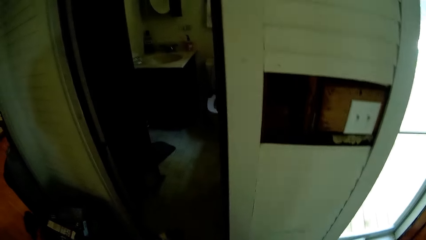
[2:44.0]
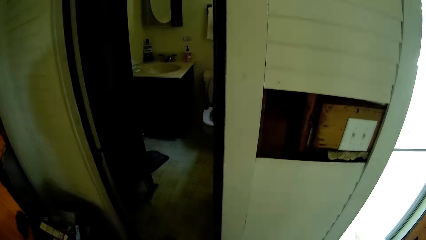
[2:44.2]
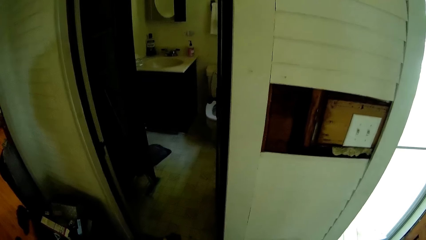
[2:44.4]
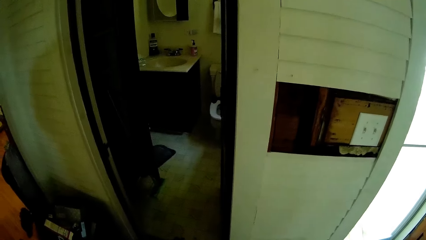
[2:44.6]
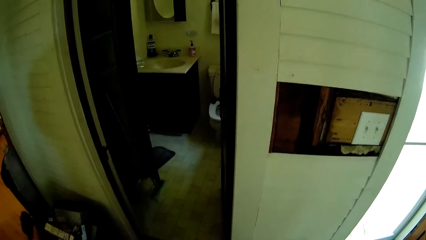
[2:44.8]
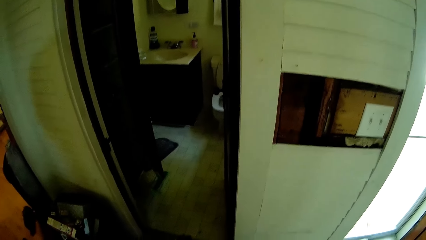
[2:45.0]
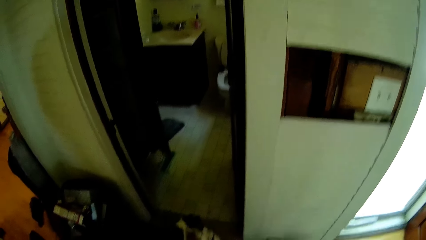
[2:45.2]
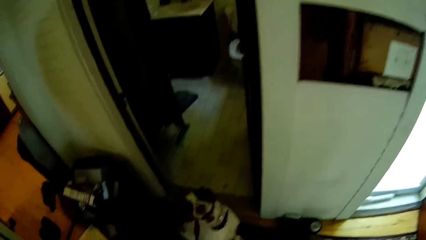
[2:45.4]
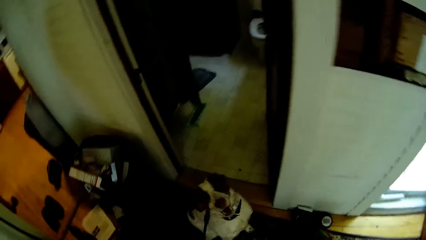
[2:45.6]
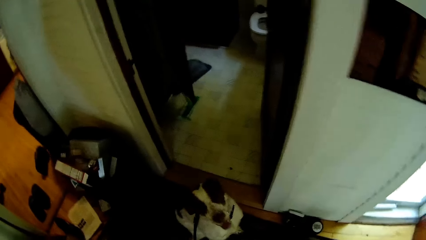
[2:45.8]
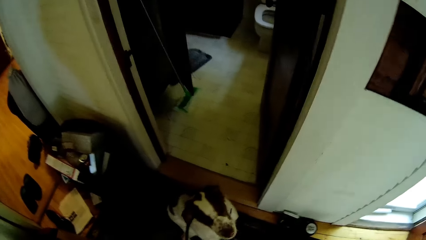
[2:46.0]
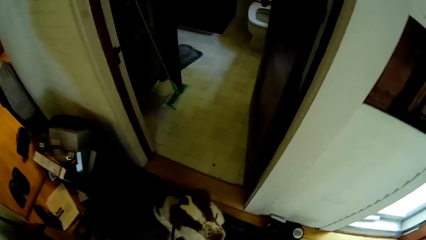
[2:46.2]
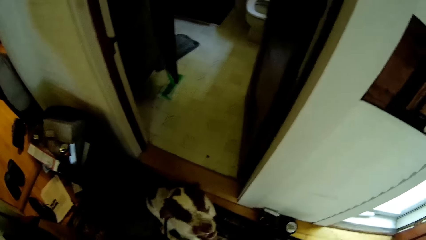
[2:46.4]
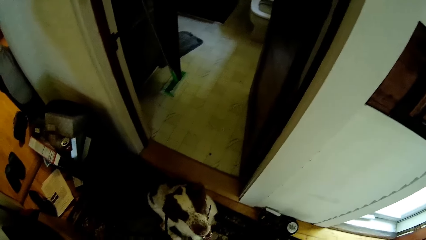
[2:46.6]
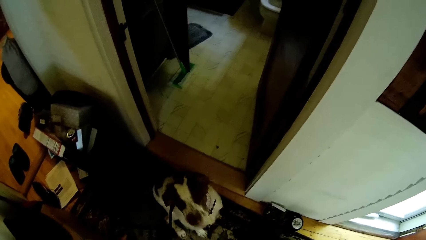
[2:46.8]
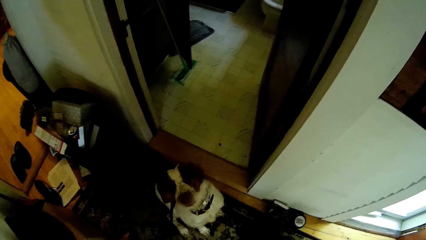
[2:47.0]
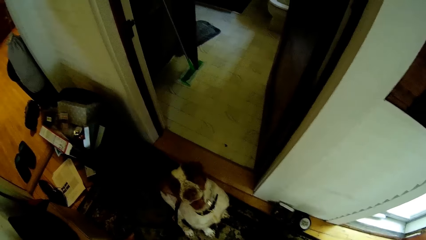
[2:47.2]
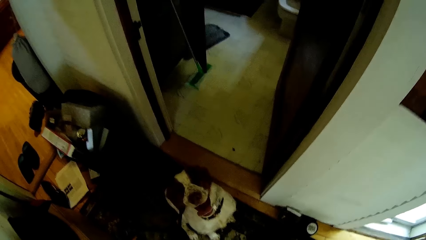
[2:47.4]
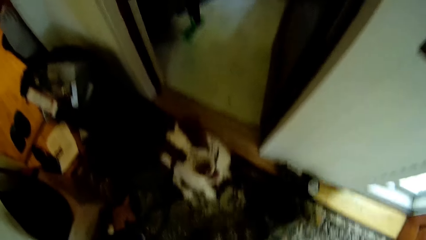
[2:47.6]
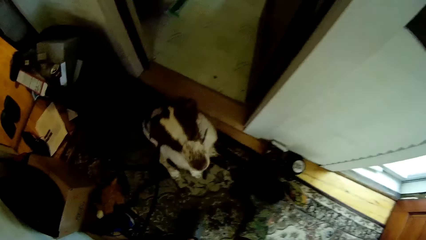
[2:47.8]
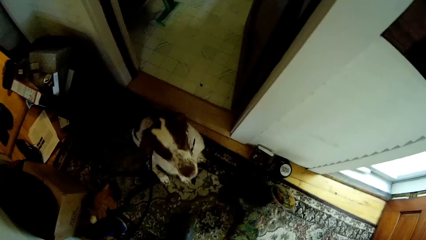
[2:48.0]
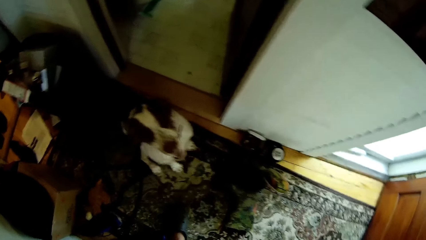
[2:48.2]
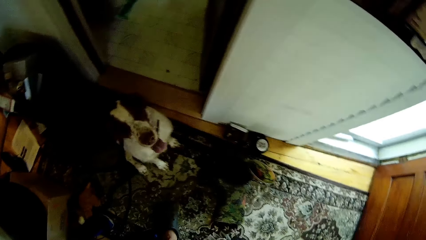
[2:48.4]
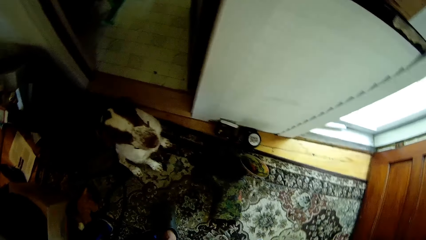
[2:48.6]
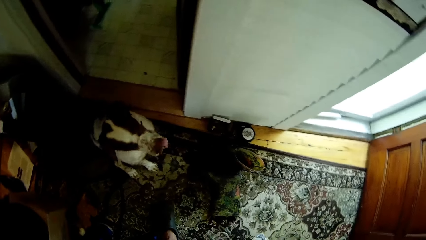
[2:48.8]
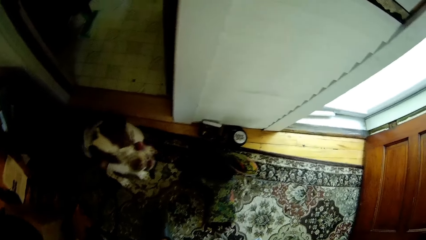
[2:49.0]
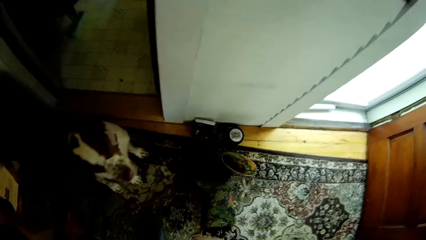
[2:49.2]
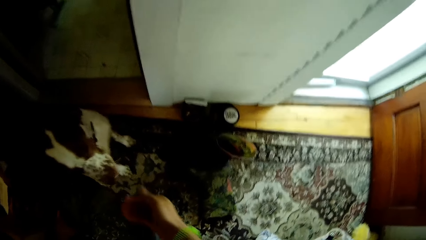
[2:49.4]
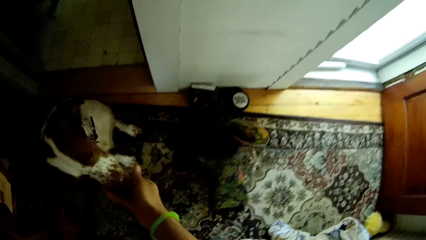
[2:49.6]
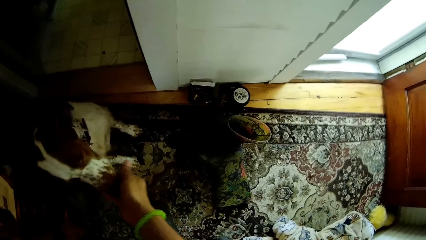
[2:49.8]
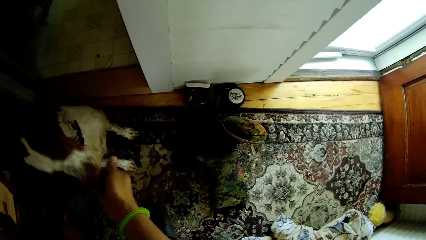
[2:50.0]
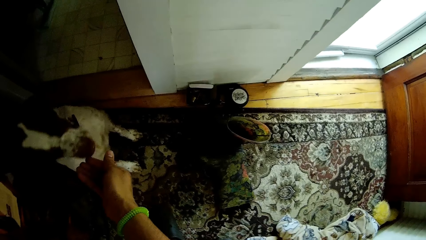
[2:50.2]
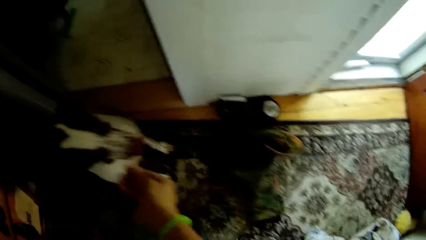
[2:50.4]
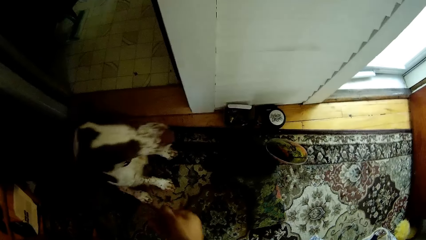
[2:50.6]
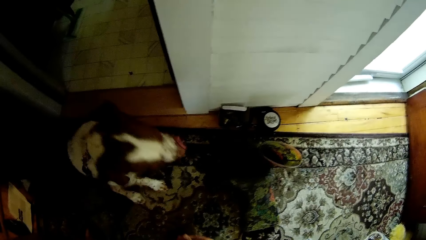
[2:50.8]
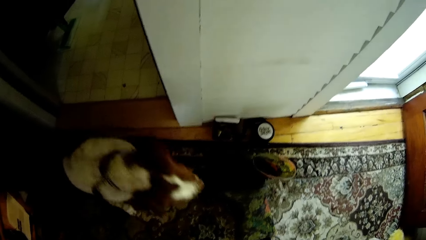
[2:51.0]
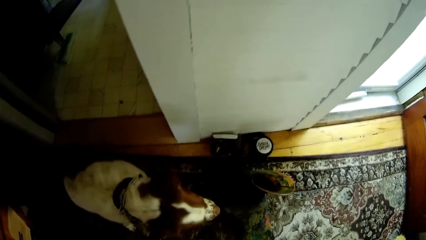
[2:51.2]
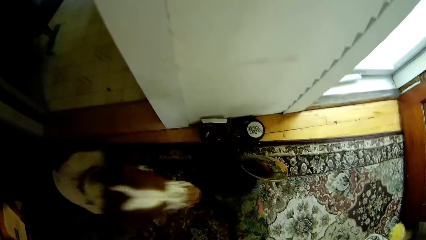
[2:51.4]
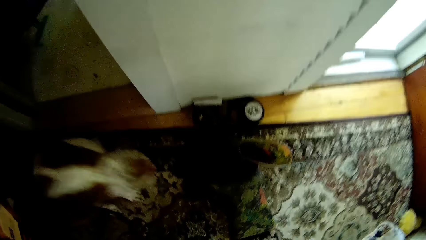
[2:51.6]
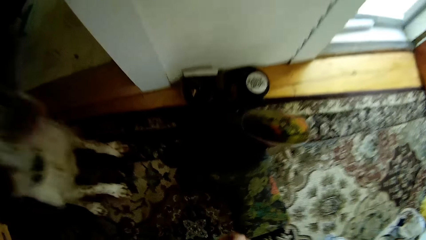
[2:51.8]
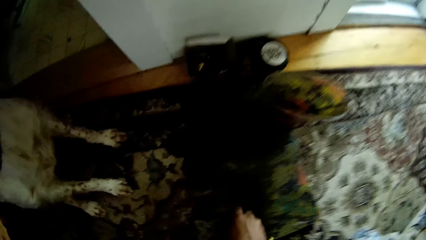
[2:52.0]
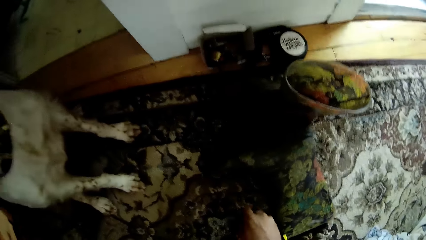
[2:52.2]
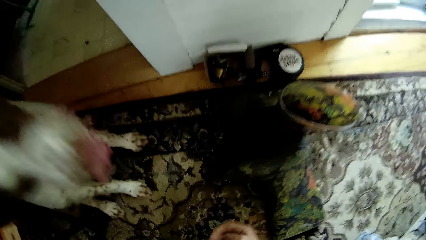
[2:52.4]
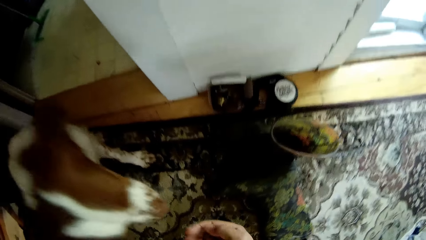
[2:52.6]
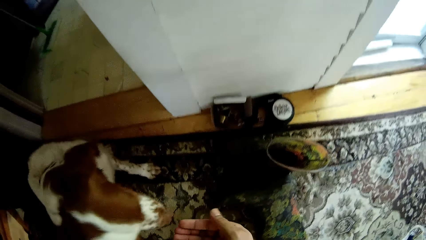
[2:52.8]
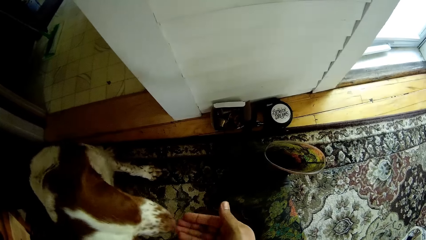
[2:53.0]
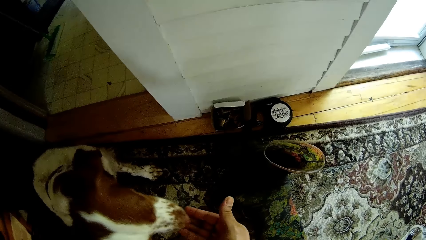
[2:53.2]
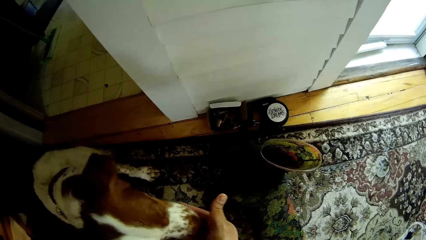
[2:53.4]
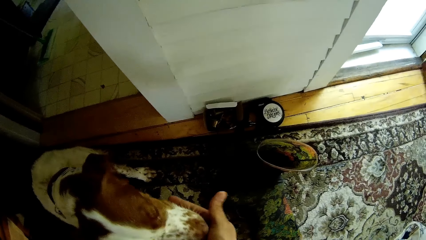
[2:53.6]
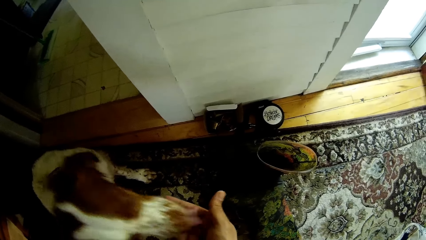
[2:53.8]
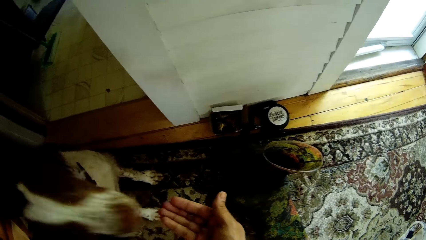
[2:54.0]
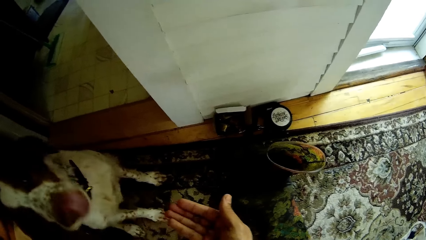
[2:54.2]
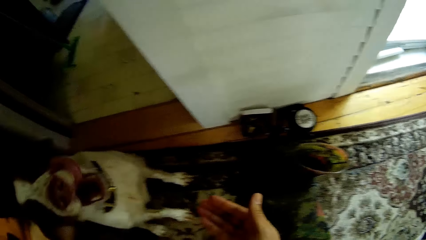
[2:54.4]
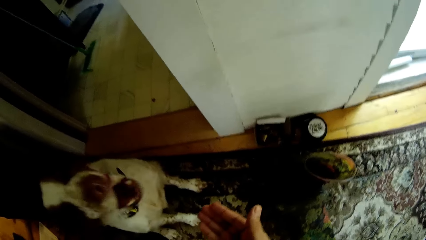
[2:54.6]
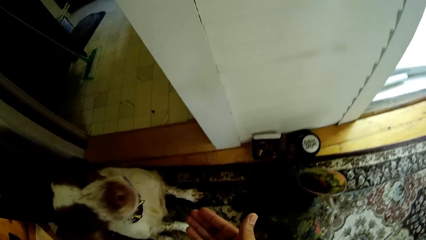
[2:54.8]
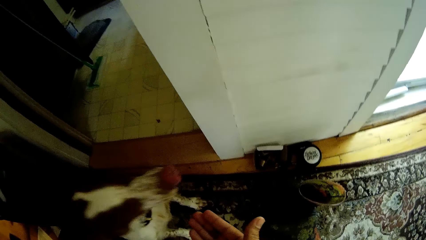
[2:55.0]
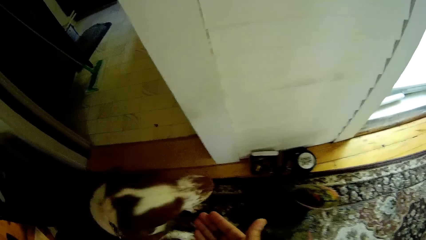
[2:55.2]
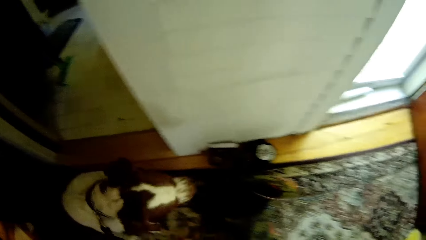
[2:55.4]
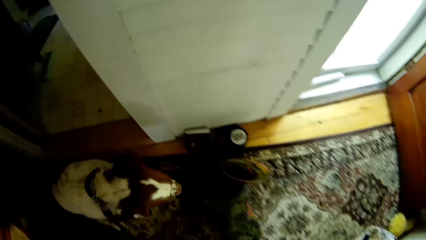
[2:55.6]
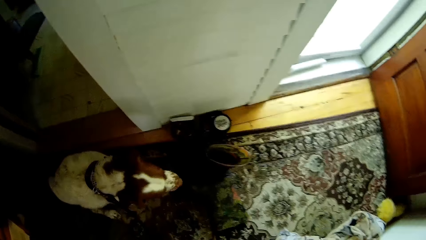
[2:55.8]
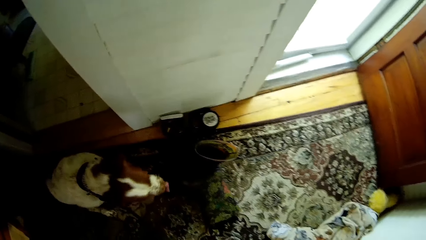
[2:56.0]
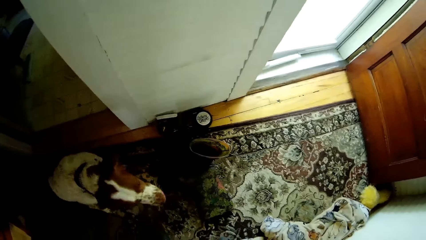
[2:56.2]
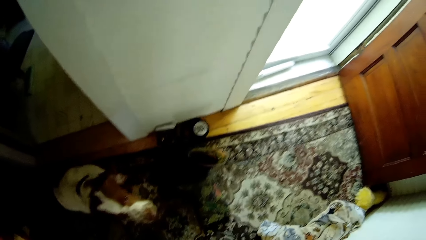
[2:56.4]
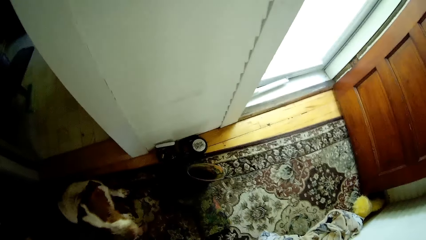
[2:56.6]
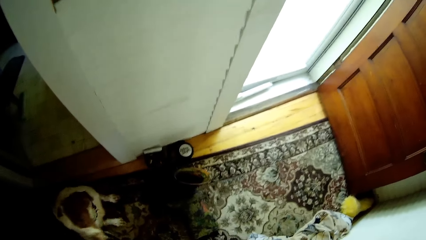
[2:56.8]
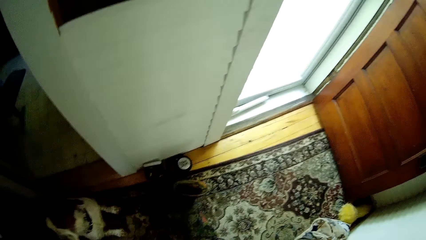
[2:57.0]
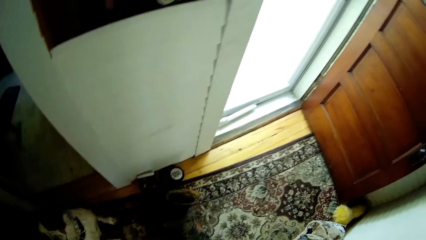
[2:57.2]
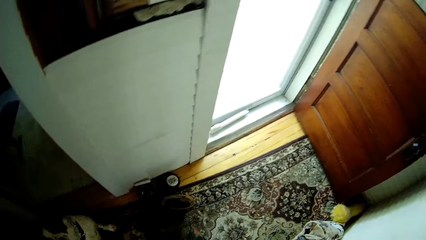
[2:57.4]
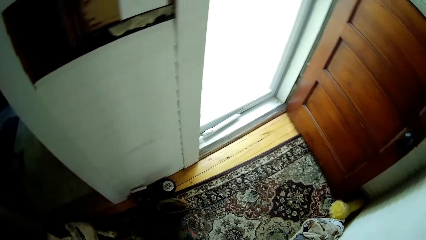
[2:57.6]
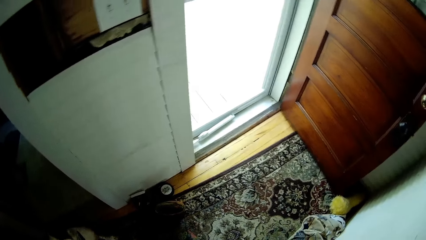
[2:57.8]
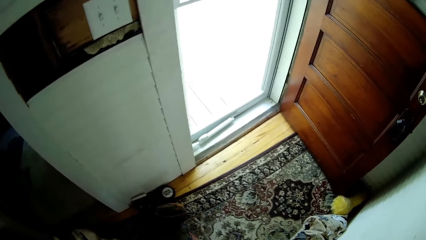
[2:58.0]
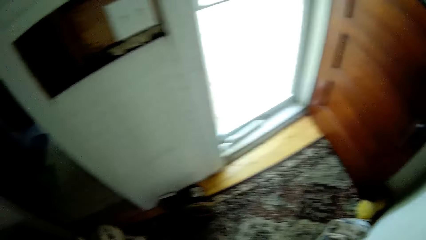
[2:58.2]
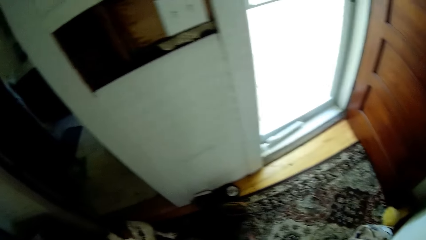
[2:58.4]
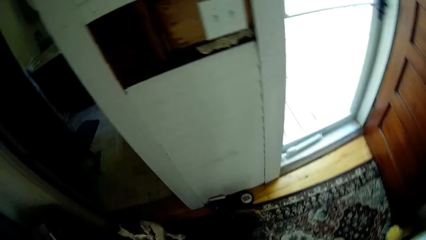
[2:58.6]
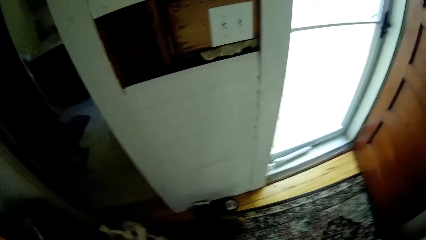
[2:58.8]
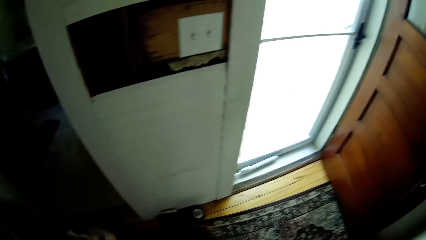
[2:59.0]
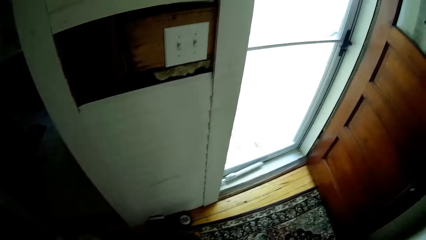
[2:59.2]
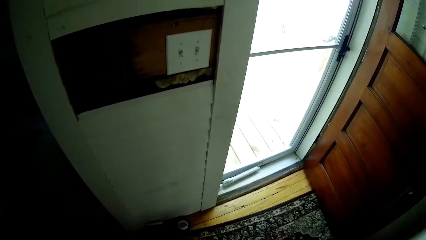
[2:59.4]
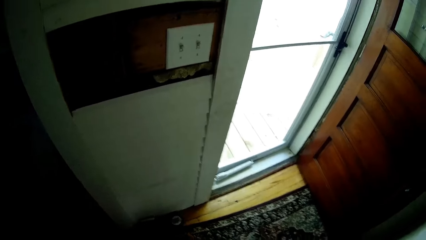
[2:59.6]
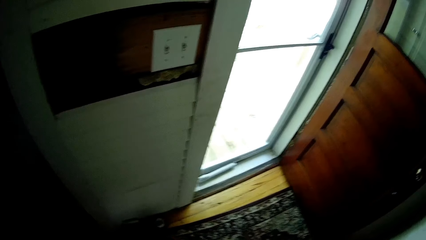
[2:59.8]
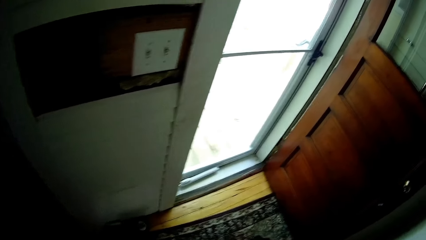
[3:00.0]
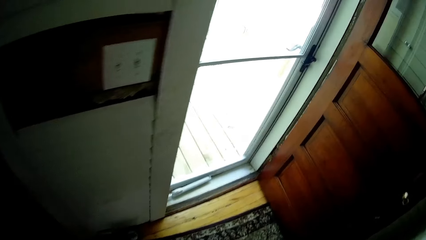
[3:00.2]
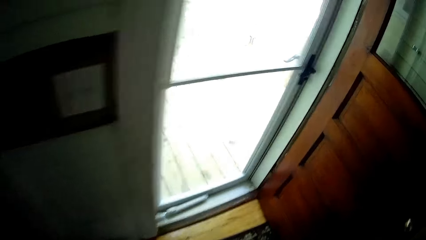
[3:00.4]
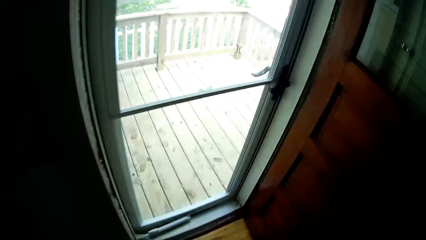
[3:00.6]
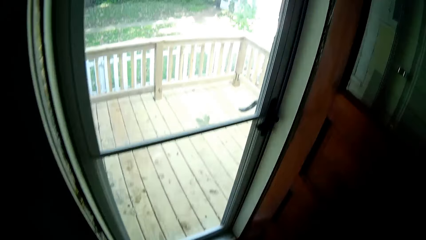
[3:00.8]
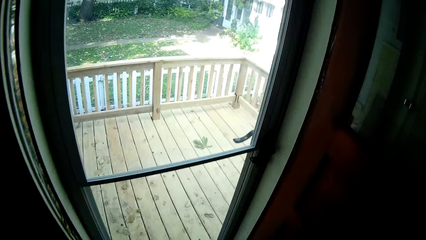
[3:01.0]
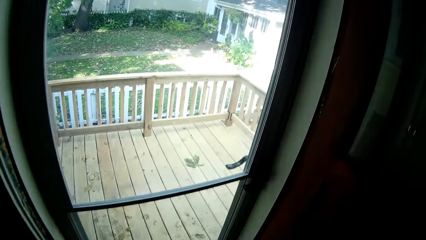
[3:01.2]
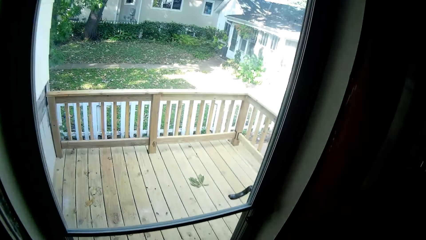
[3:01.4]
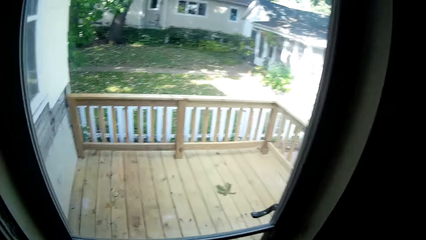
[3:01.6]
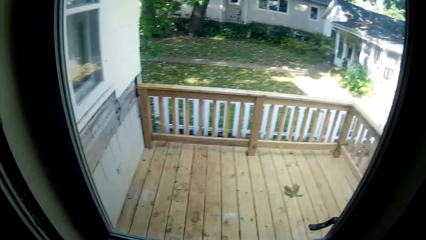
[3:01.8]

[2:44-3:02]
The camera wearer touches the dog. They look around. They pick something on the carpet. They touch the dog. They look around. They walk around.
